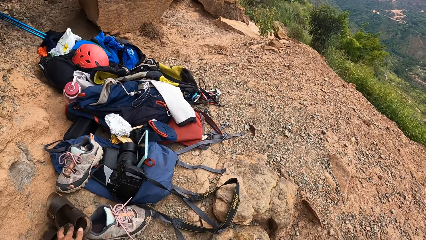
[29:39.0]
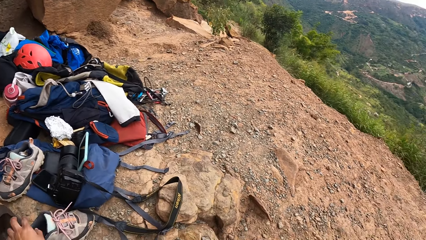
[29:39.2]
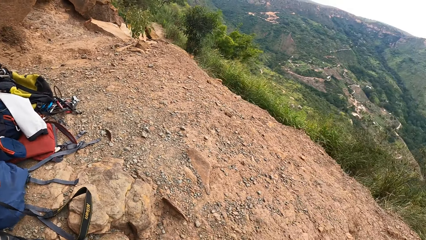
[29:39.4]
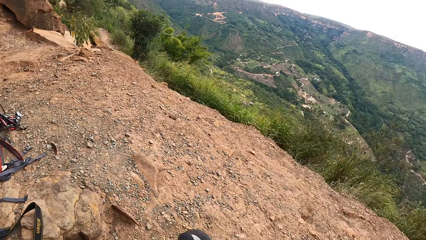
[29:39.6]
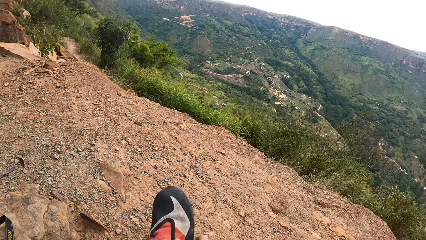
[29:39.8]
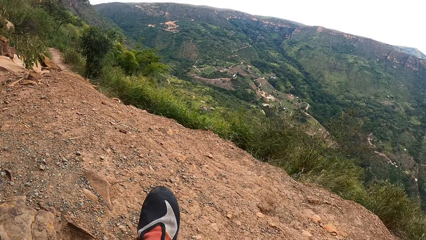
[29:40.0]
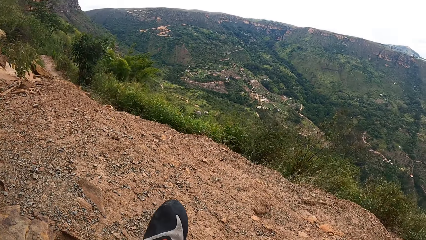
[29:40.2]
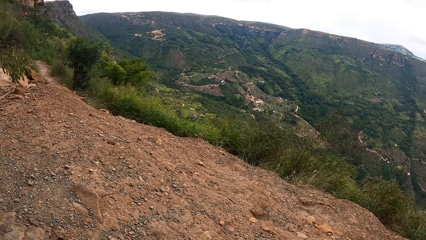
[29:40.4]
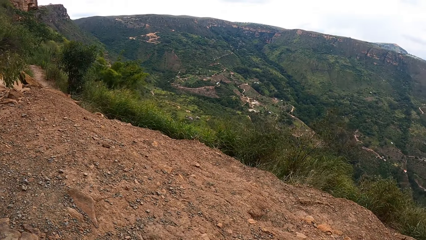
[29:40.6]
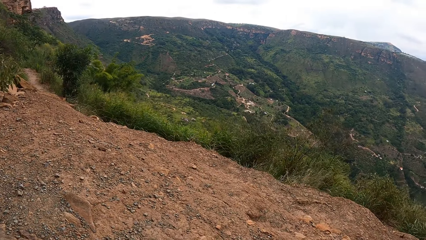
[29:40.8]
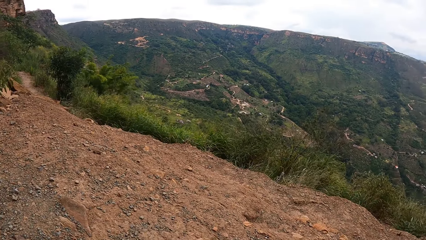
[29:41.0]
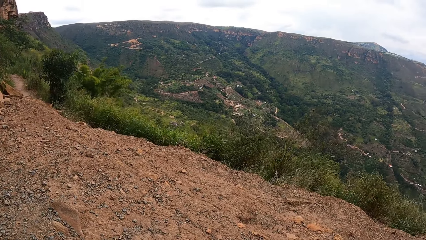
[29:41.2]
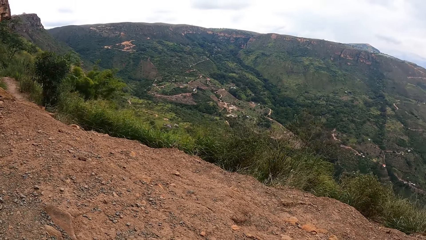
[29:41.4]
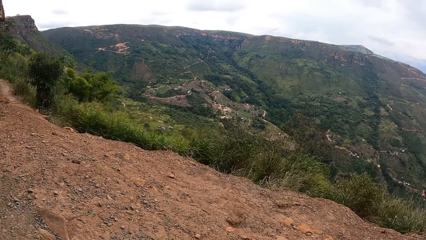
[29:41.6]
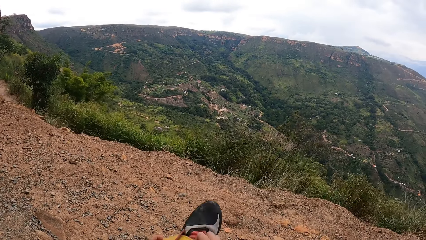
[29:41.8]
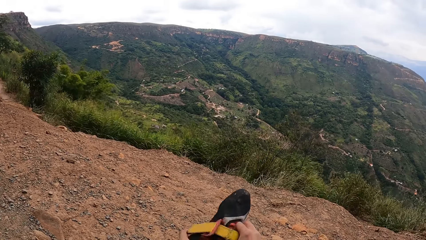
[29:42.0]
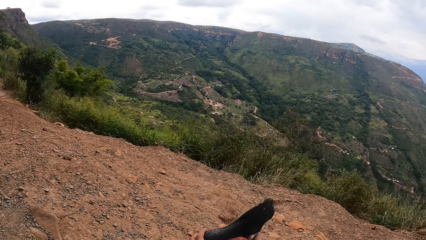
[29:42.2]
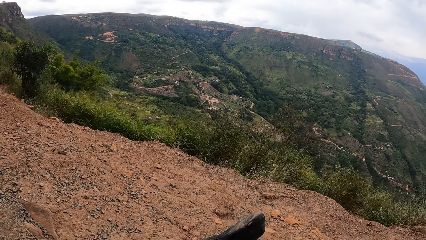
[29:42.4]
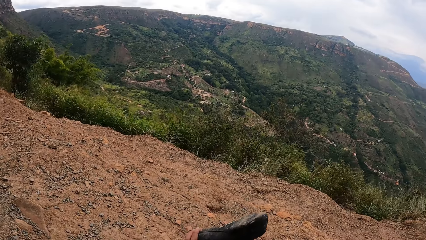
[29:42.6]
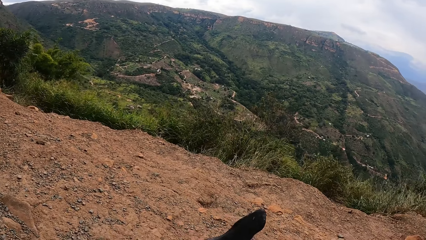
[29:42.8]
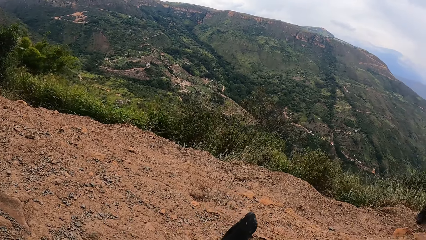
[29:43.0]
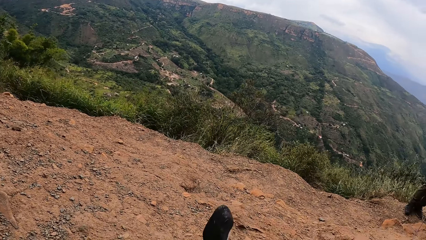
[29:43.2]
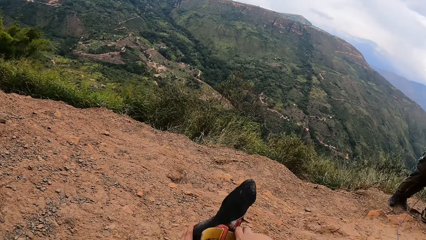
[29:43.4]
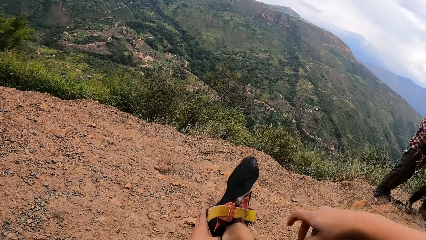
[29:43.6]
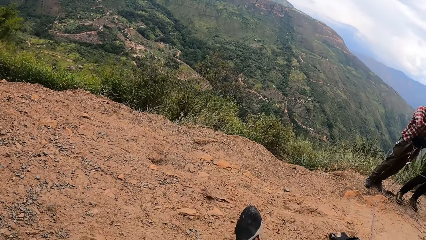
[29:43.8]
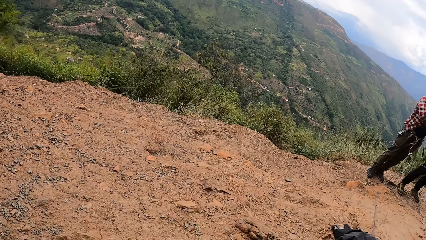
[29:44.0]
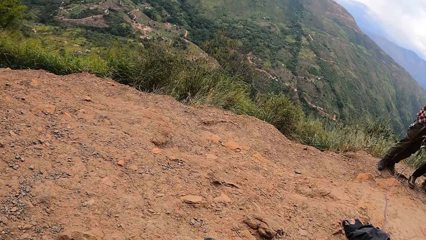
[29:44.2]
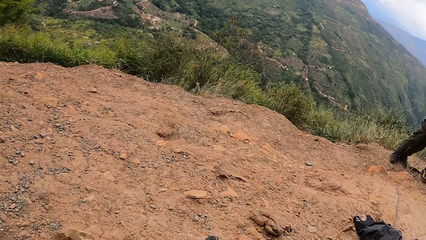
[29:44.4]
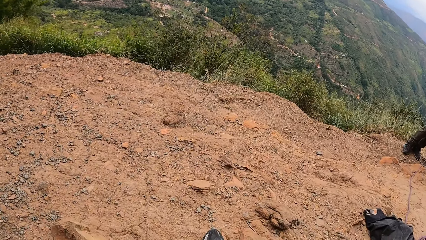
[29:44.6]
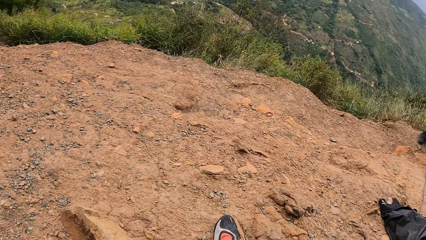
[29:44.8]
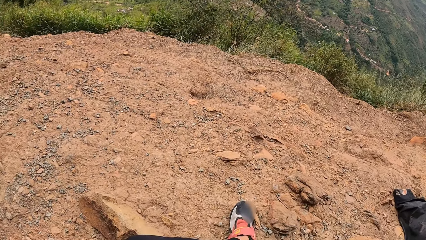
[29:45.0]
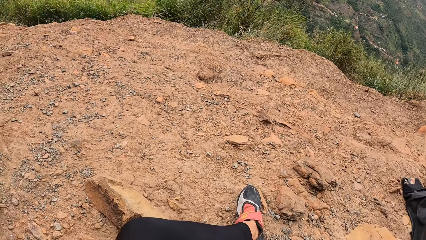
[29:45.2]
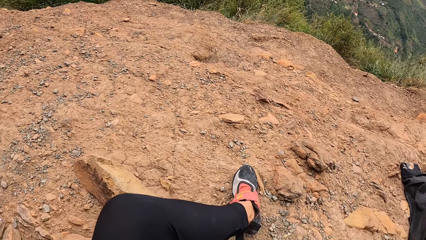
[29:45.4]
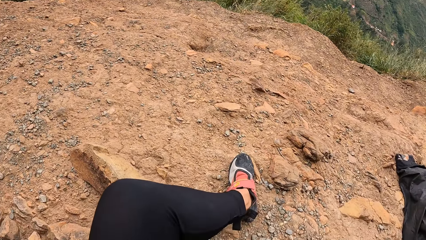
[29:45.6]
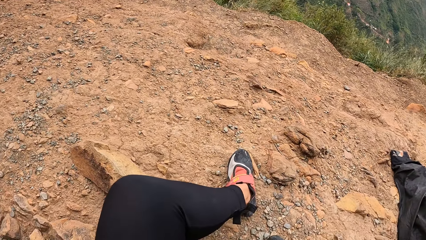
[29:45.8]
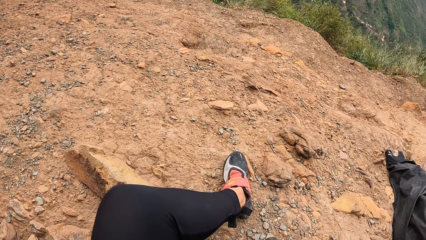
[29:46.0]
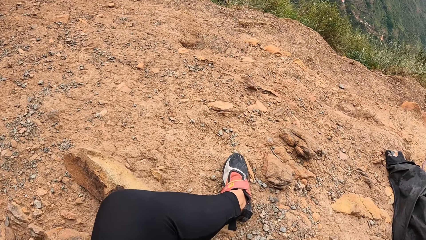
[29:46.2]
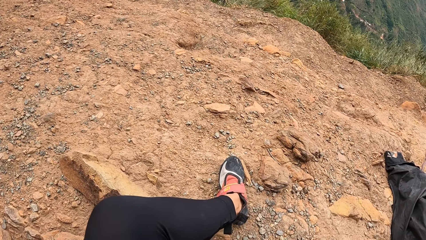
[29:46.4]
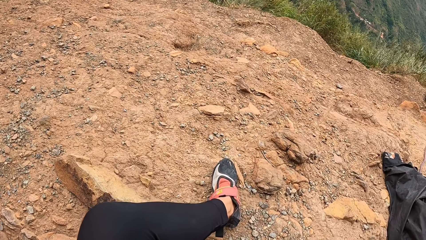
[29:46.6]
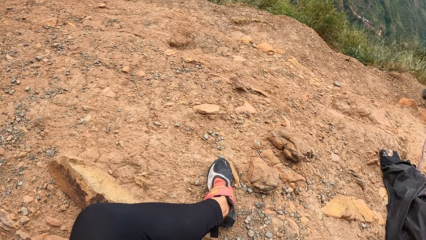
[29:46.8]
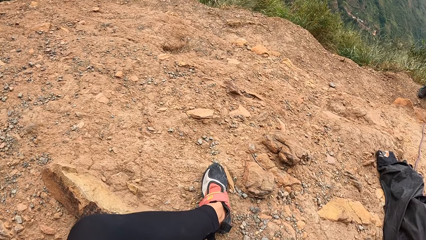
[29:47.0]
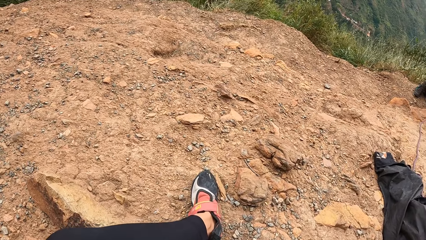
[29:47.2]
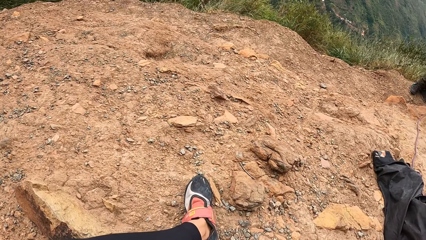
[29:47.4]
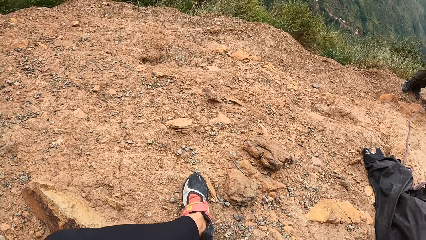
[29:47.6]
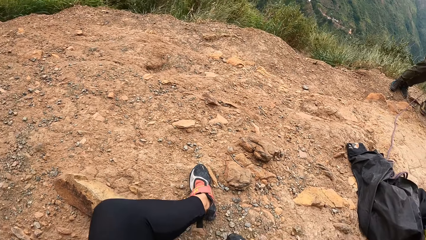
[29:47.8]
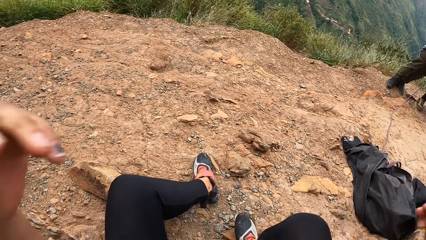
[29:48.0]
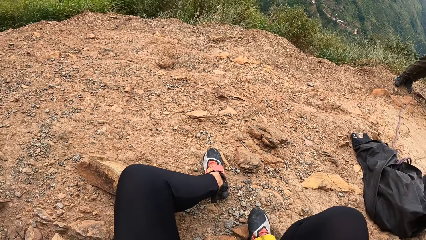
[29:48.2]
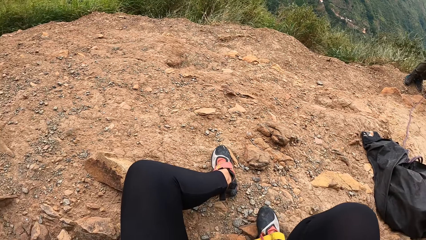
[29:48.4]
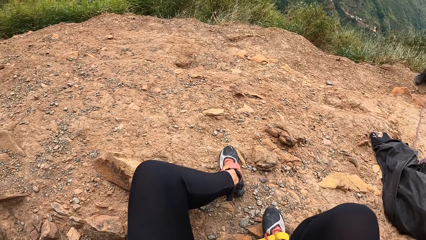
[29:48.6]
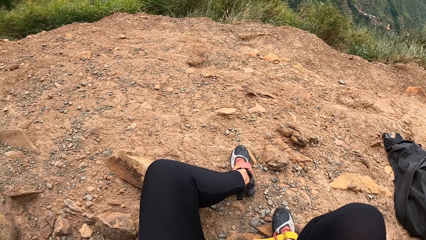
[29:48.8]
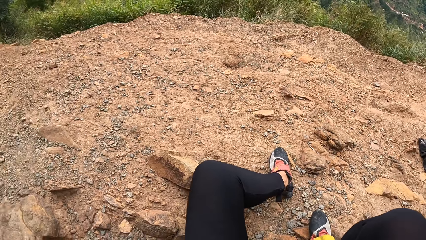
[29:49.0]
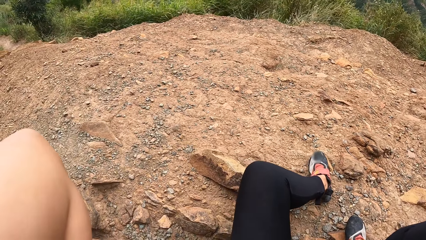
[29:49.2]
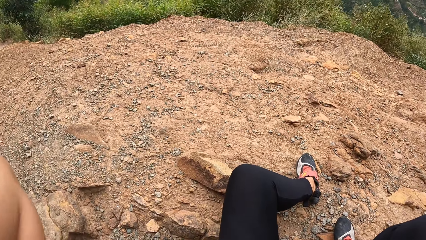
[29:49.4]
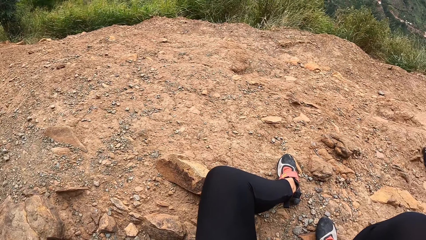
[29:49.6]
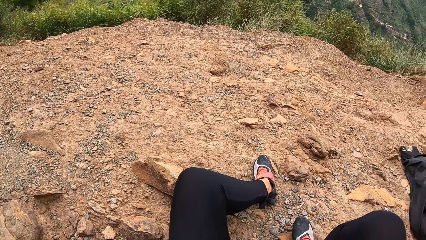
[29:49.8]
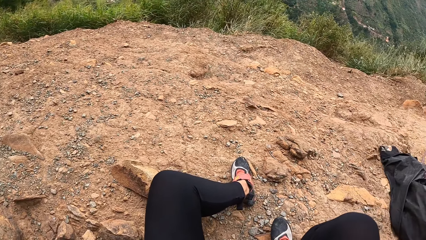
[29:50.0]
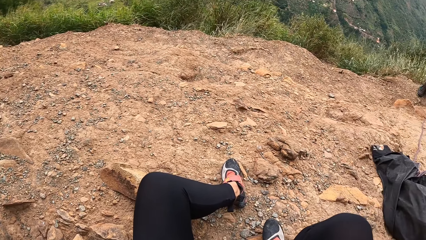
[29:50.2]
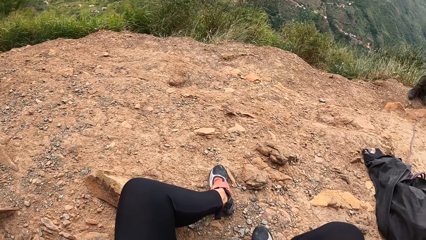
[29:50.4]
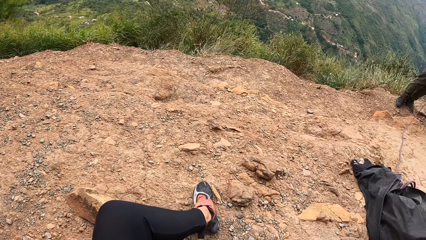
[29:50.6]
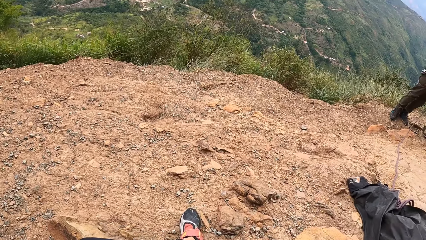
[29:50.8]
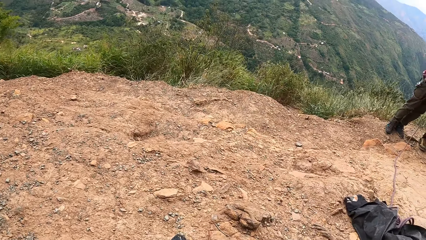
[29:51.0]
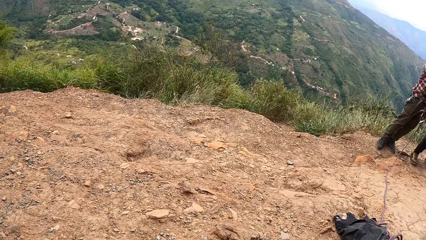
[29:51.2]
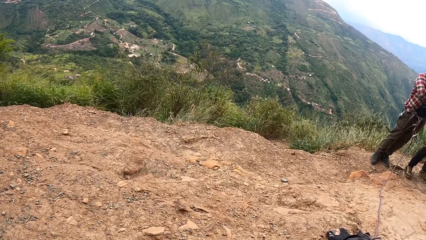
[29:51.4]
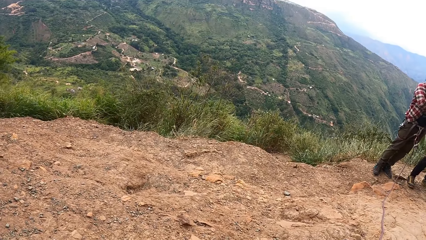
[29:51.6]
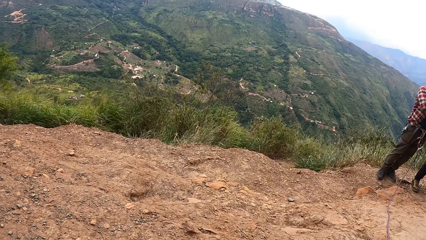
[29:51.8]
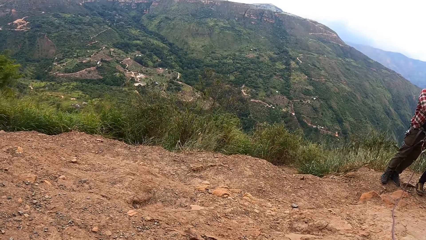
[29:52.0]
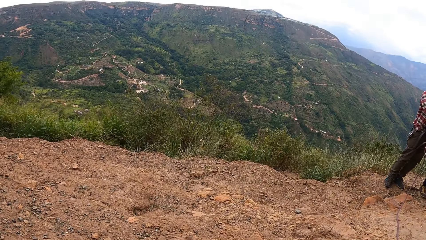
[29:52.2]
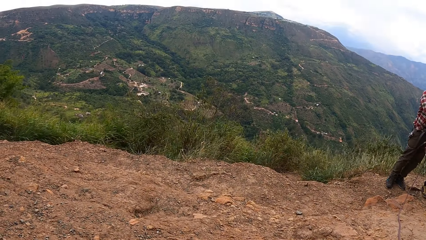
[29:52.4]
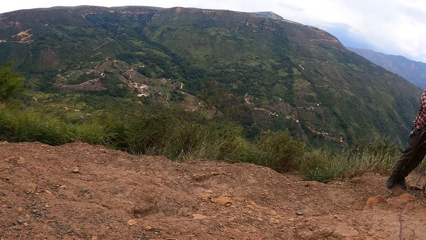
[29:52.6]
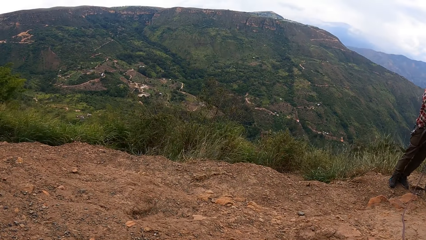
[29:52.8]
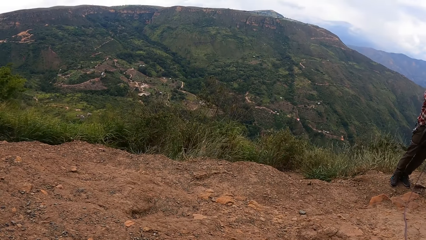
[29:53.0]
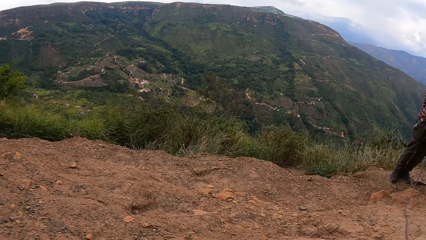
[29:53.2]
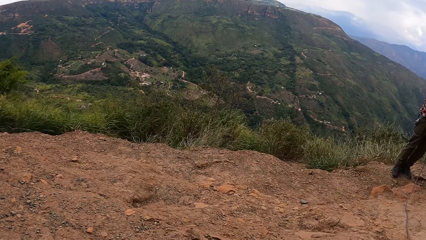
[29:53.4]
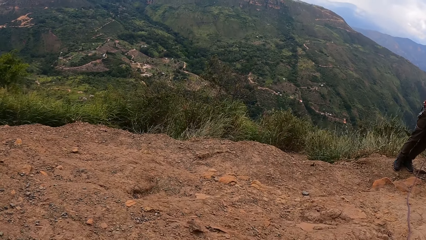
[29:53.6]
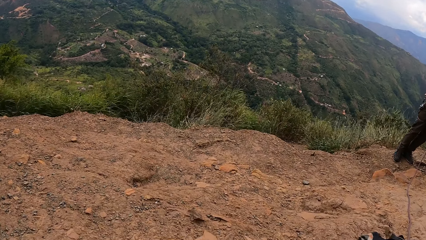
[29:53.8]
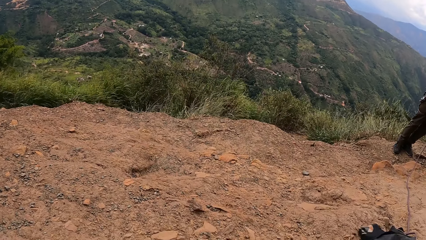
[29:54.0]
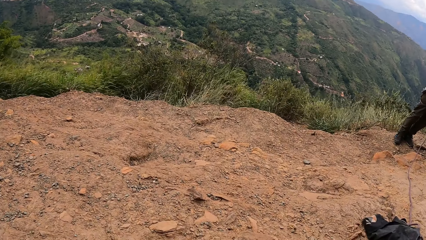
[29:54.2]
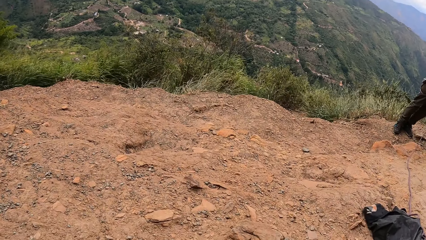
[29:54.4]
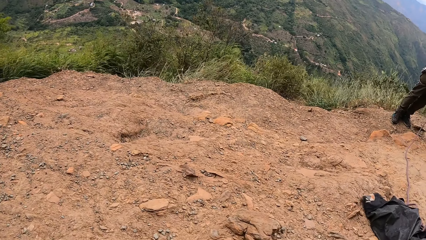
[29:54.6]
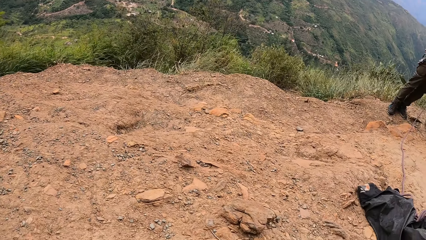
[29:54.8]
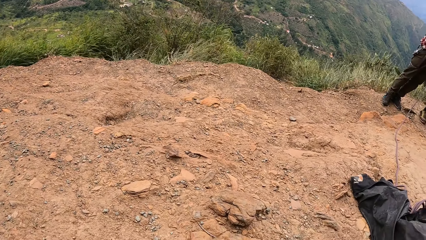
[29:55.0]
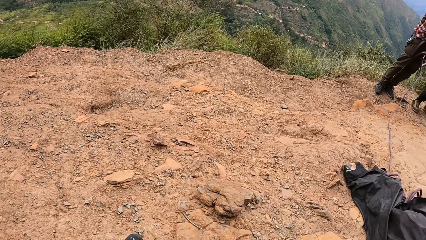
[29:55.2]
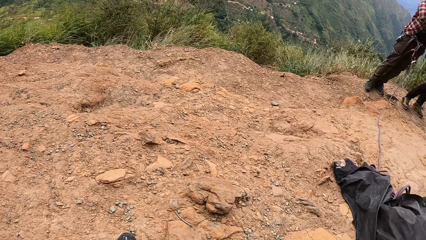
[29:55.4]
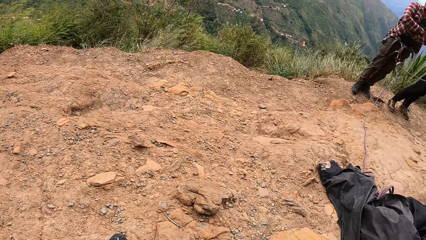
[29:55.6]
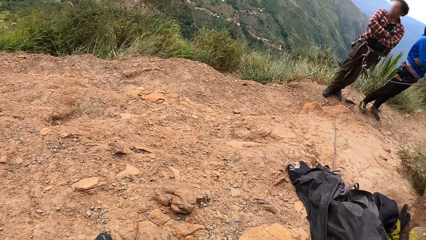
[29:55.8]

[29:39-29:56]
The camera wearer places the sandal down. They look around. They lift a shoe. They open the shoe. They look around. They lift the shoe. They wear the shoe. They look around. They lift both hands. They adjust the camera. They look around the mountain.
